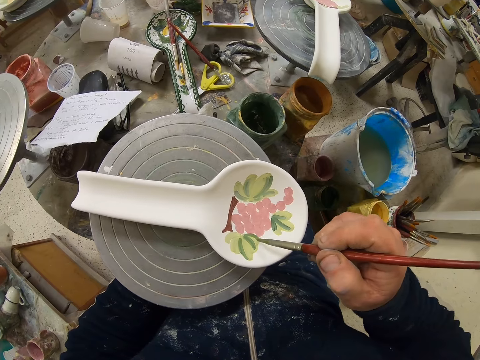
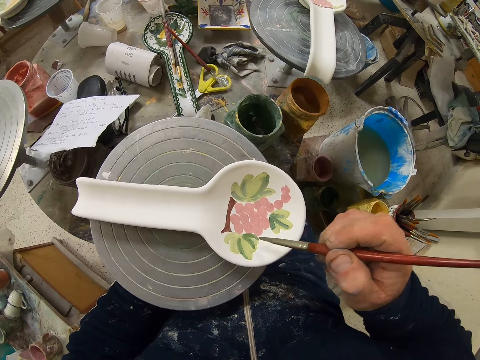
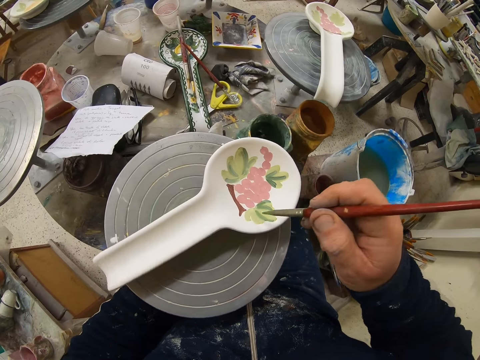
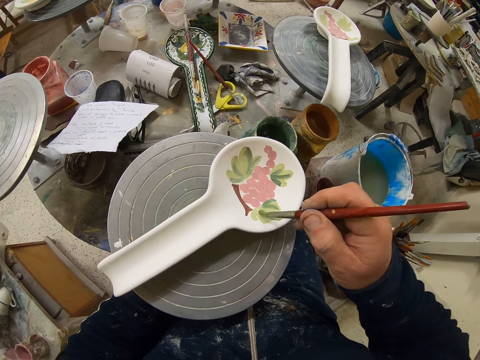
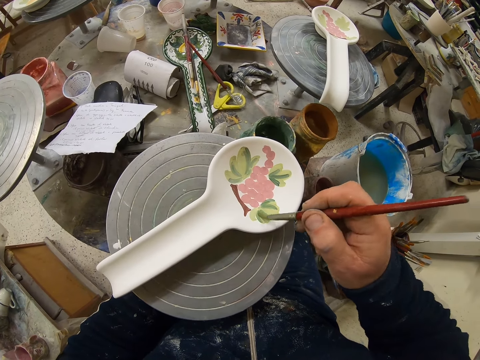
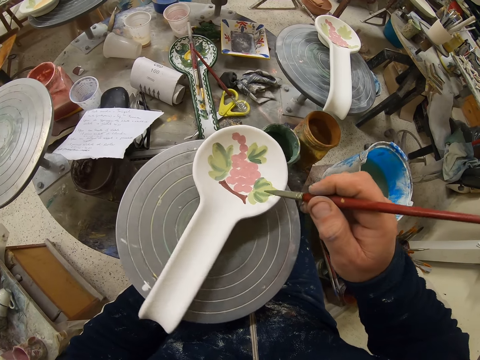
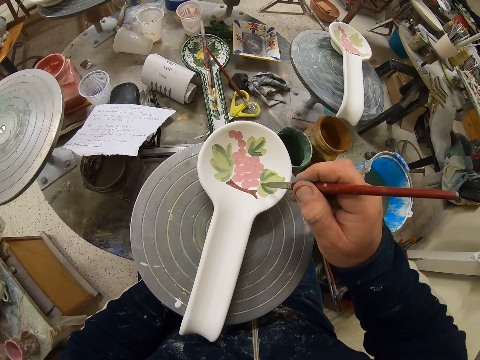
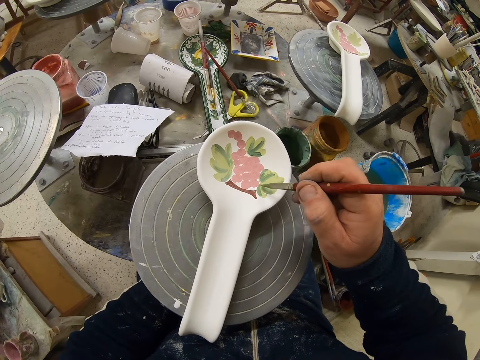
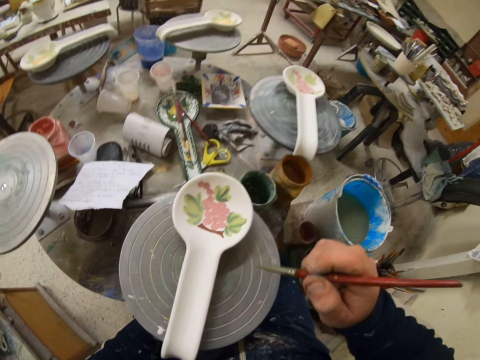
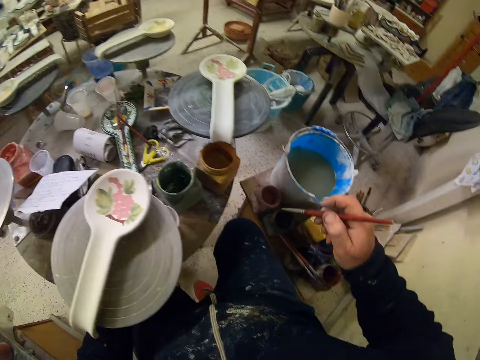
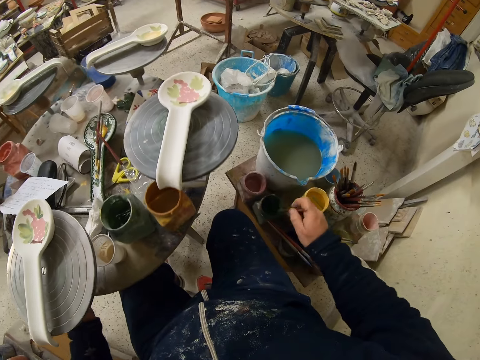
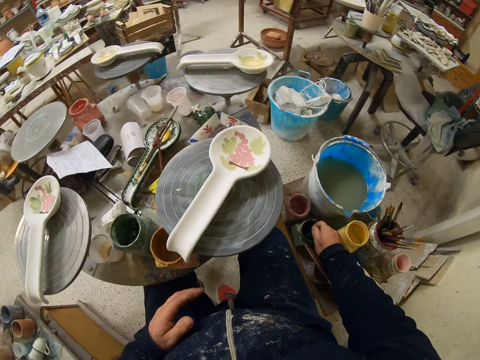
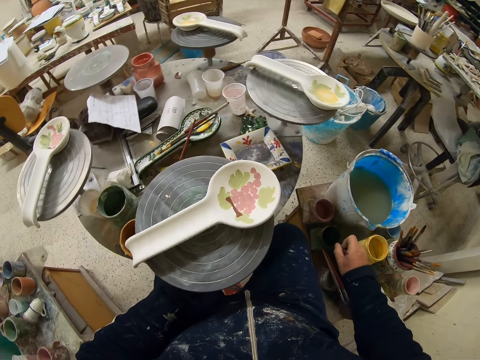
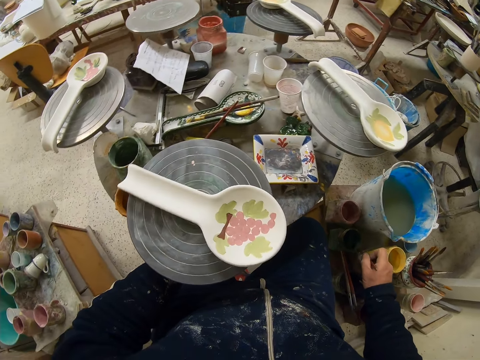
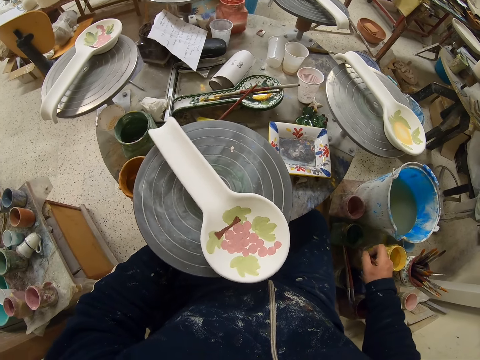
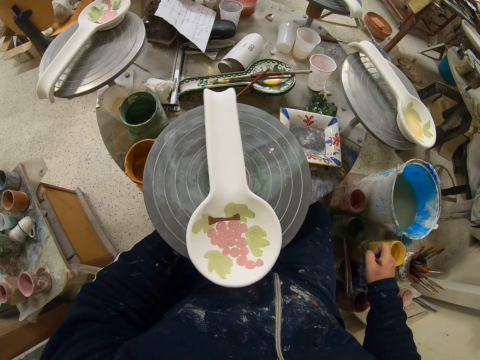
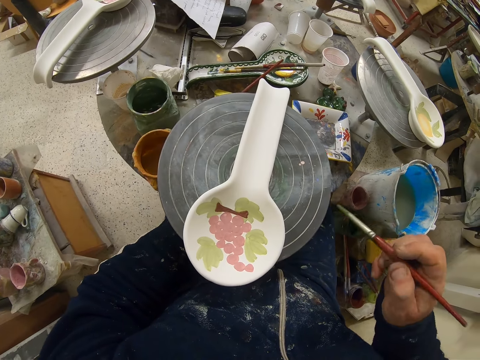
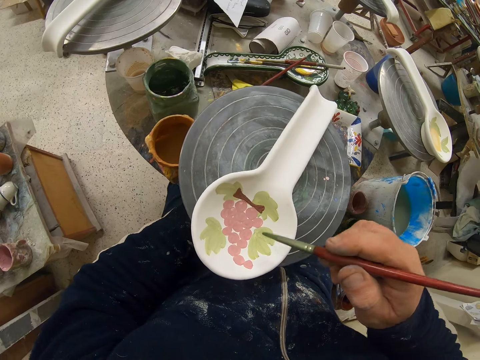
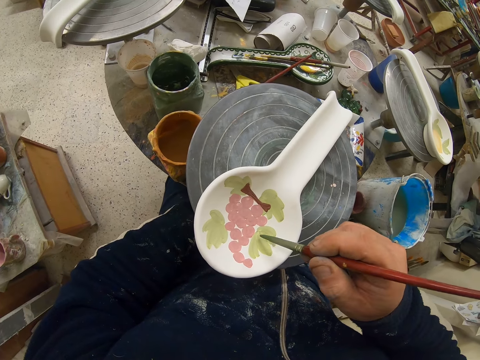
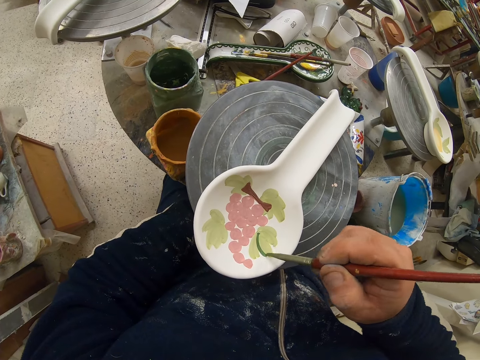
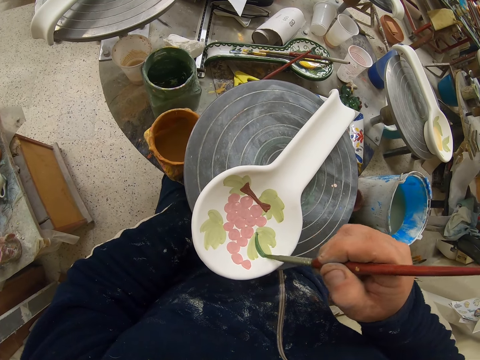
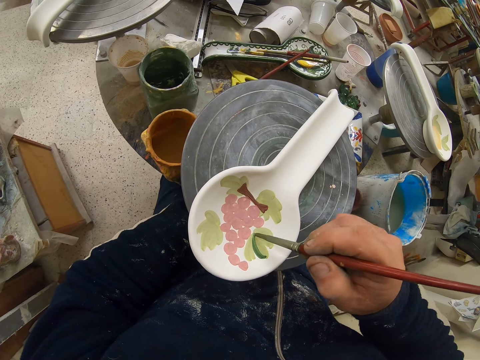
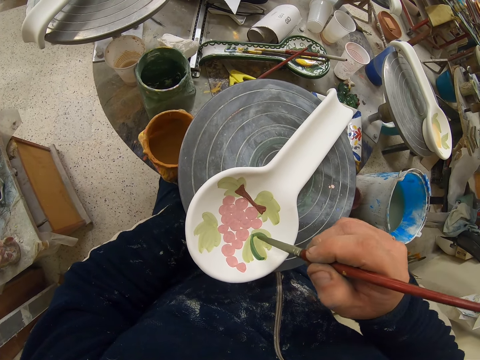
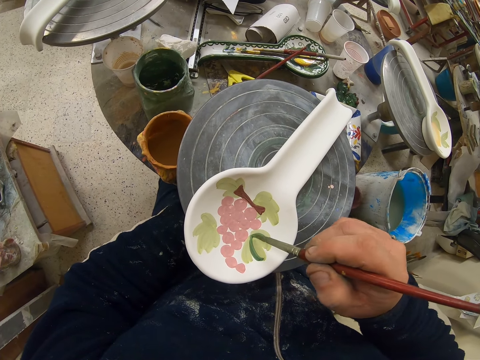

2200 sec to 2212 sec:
The camera wearer turns the stand with the left hand and paints the spoon with the paint brush. They turn the stand with the left hand and paint the spoon with the paint brush. They dip the paint brush on the paint container, spin the rotating table with the left hand, shake the paint brush, and remove excess paint from the brush. They hold the stand with the left hand, turn the stand with the left hand, and paint the spoon with the paint brush.
